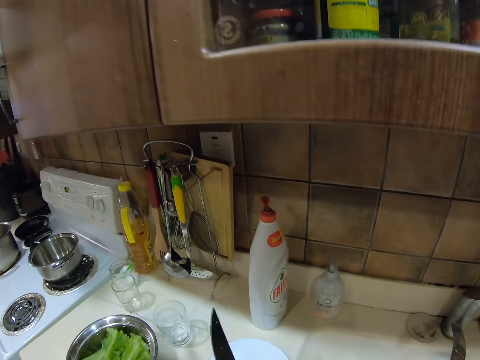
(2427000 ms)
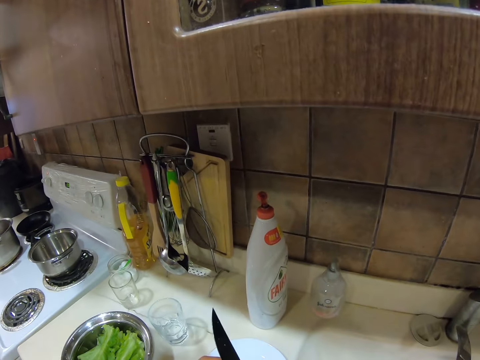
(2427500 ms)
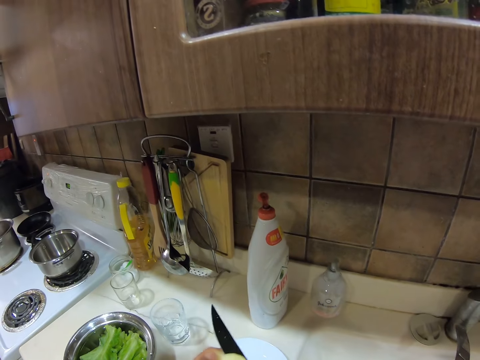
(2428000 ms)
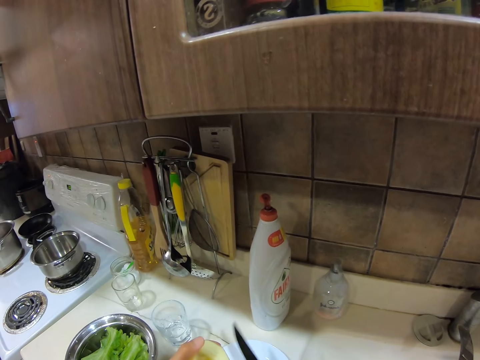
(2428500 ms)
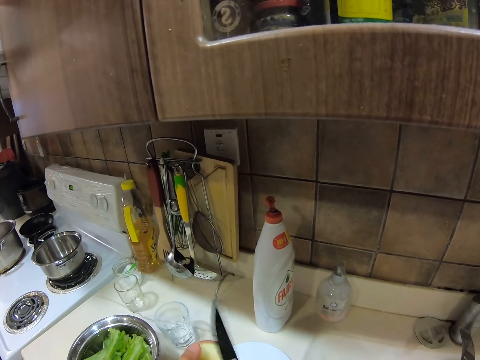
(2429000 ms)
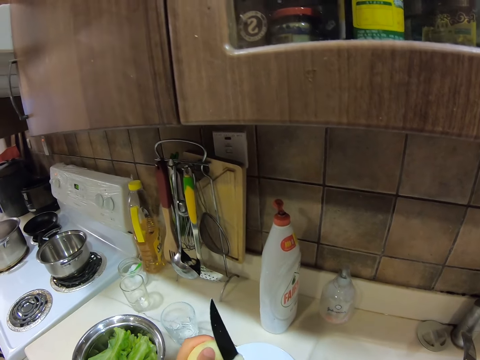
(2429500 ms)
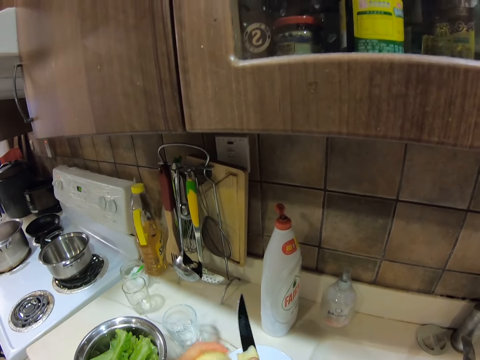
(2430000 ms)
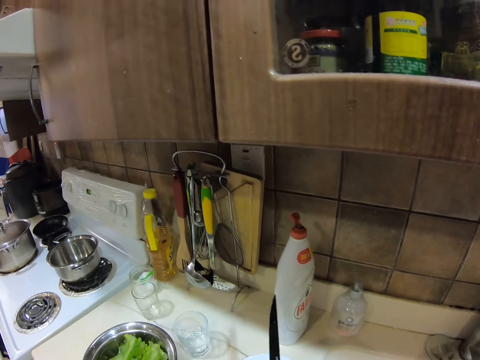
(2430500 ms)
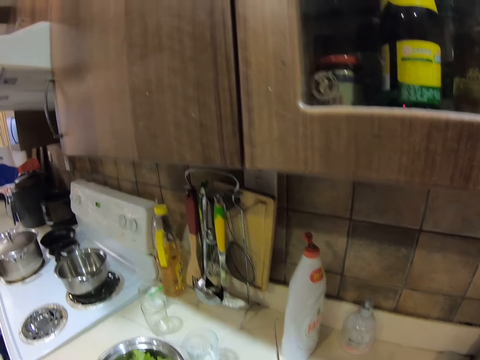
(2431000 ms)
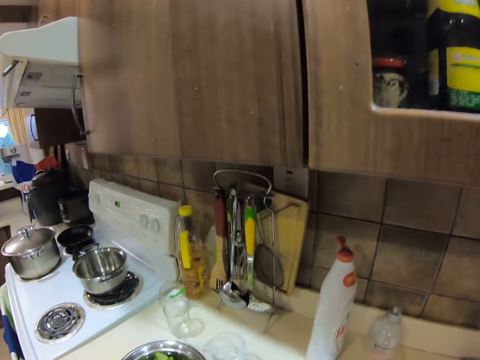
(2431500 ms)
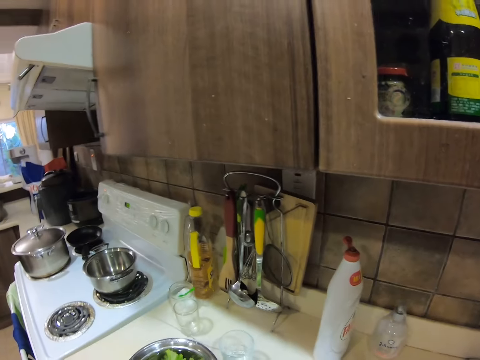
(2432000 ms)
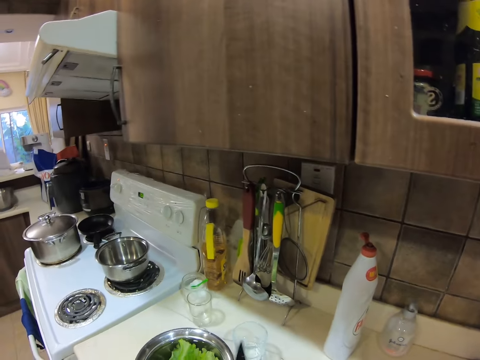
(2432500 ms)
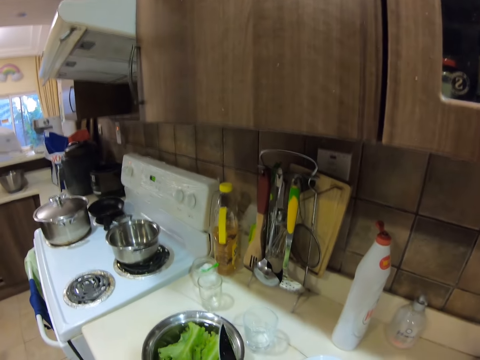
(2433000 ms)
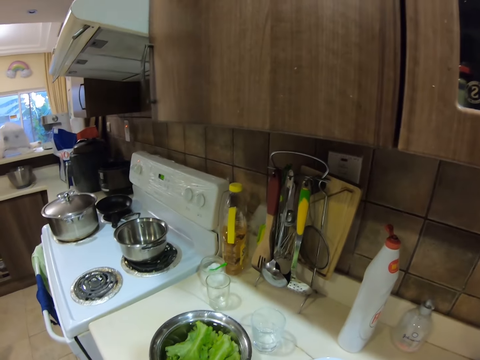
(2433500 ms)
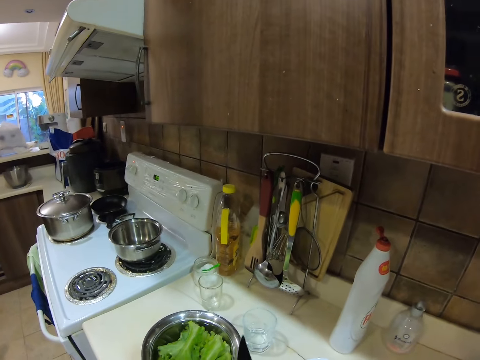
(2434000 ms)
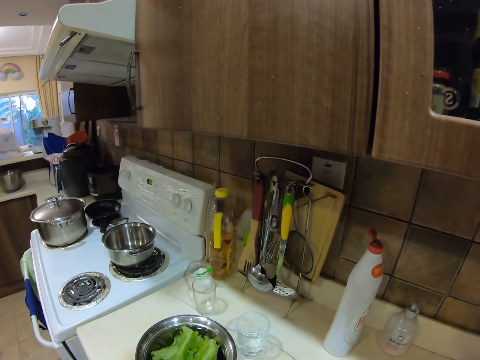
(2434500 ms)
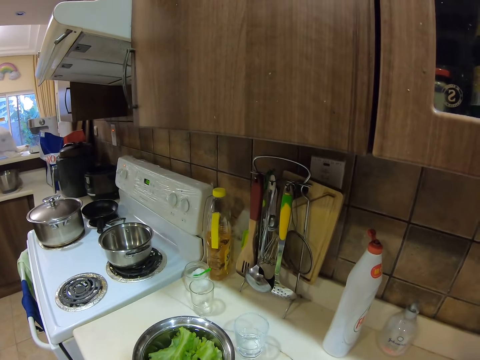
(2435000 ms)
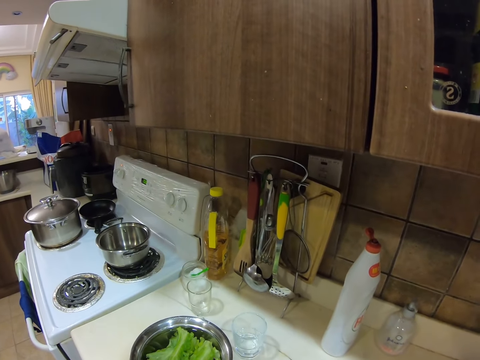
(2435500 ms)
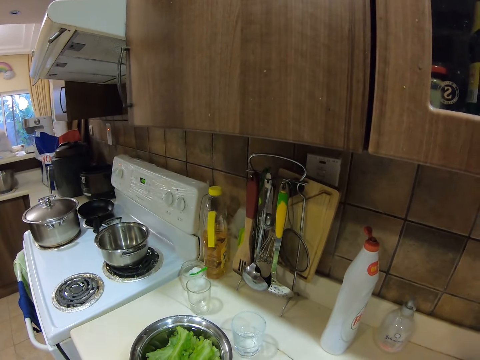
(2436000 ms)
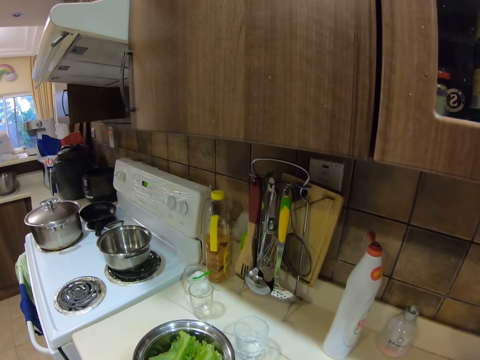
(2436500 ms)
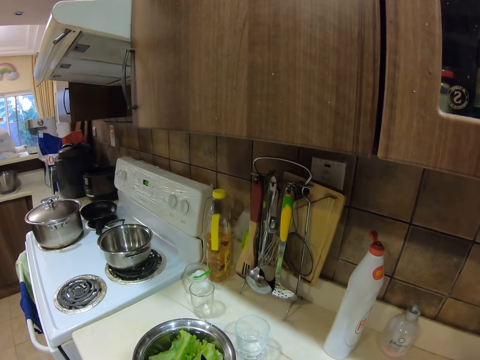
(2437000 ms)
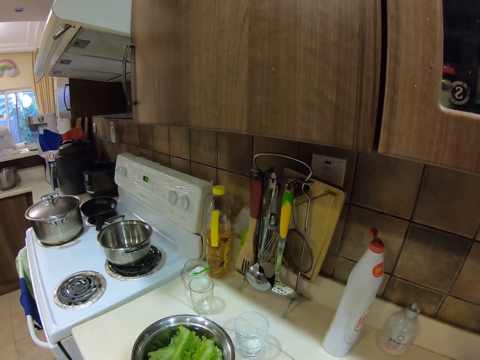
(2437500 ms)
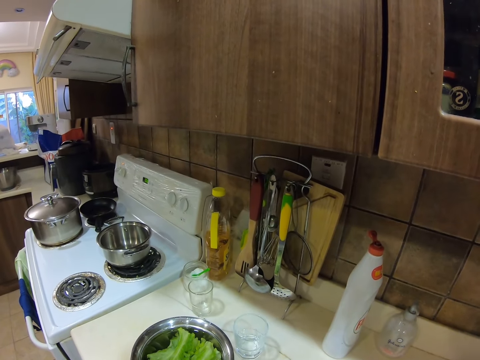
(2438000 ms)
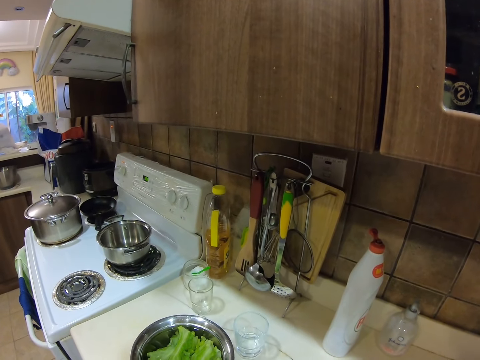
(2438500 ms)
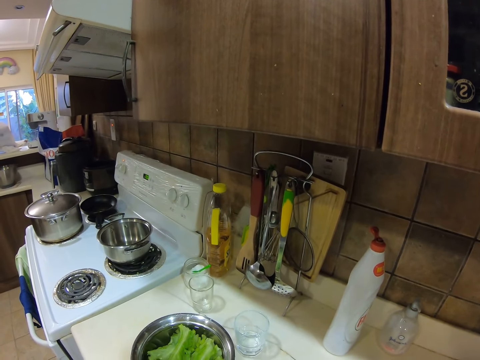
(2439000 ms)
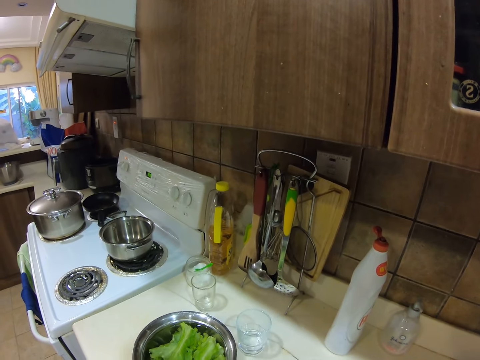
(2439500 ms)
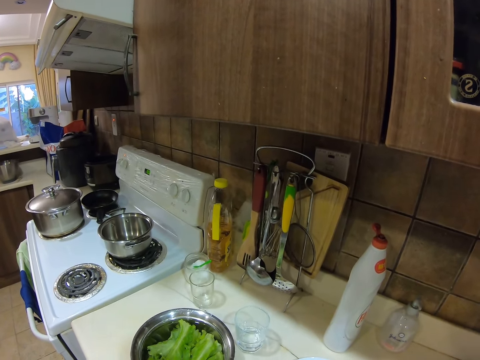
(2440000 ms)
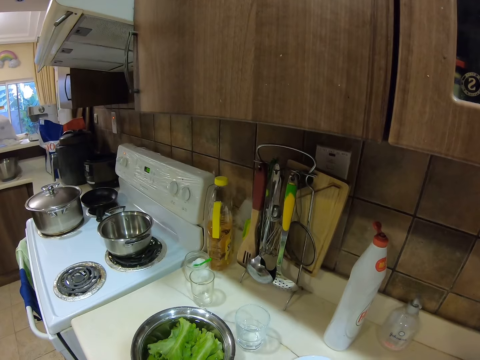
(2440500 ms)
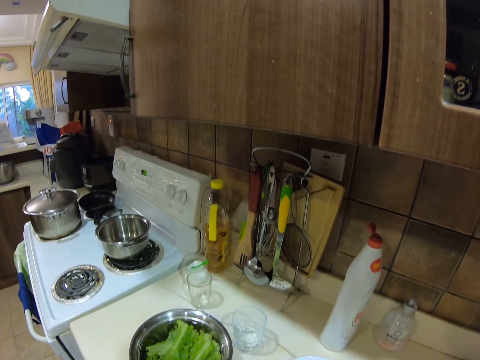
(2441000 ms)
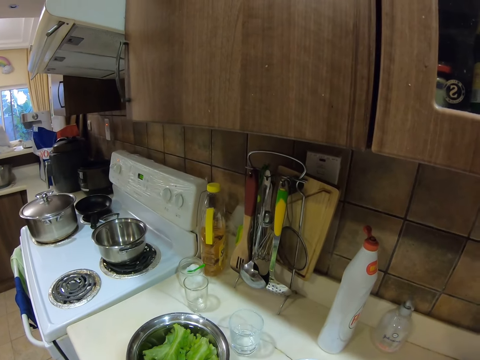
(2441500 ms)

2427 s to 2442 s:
The camera wearer cuts the apple into pieces.

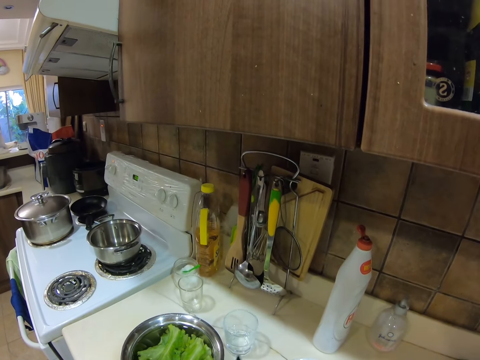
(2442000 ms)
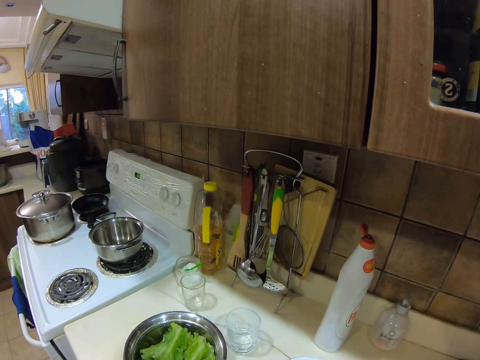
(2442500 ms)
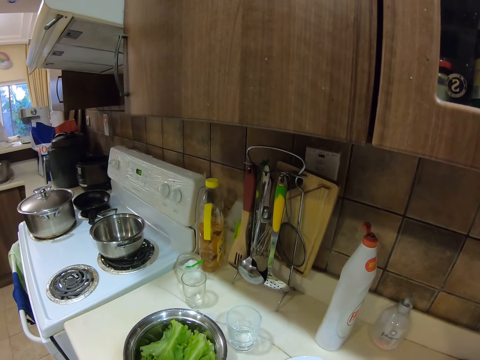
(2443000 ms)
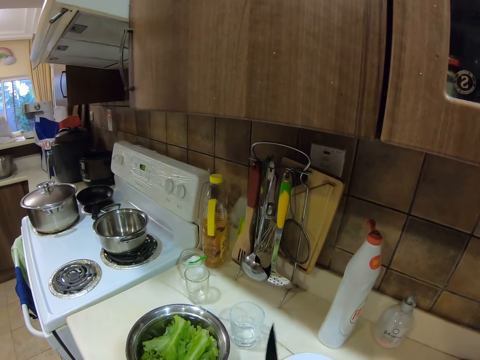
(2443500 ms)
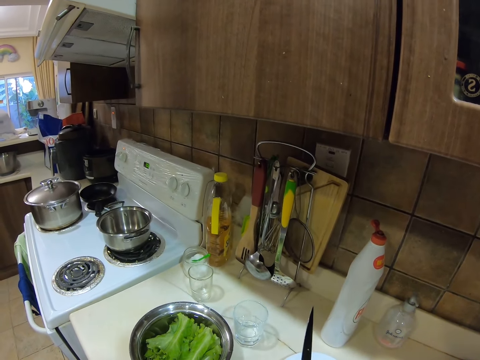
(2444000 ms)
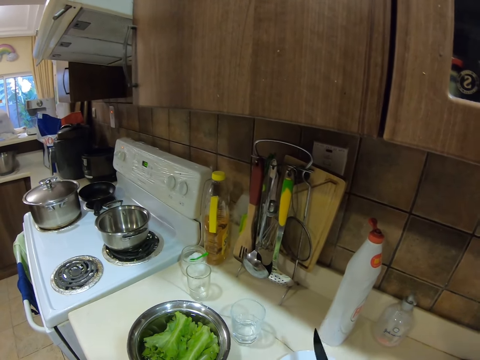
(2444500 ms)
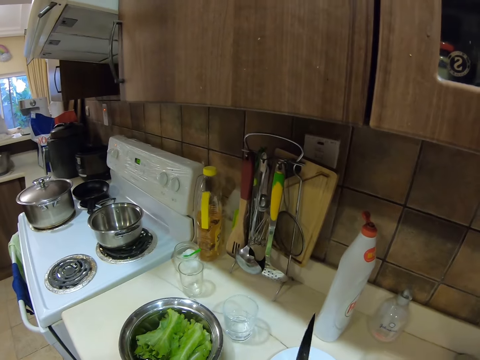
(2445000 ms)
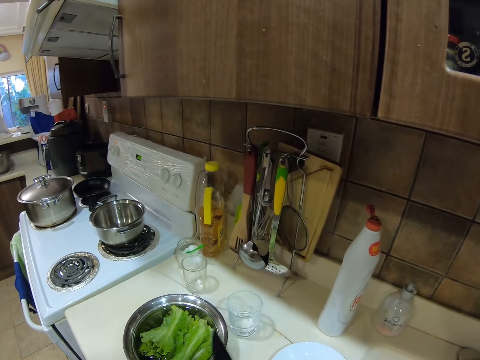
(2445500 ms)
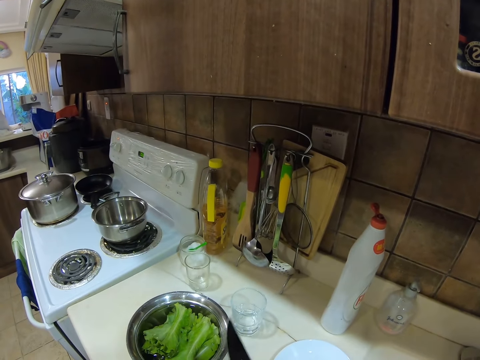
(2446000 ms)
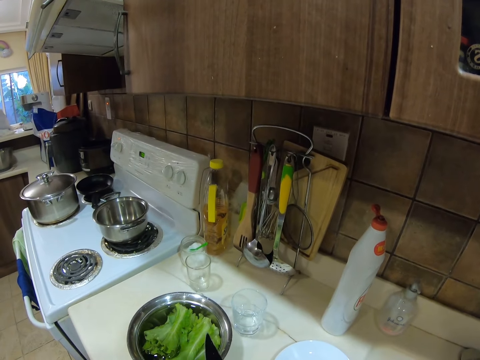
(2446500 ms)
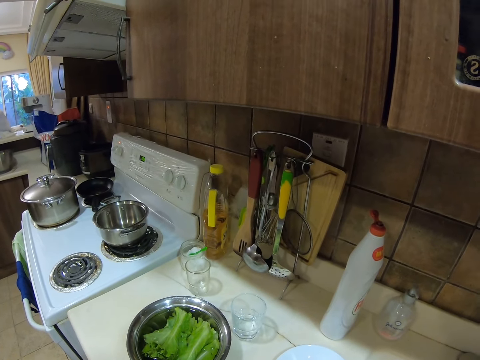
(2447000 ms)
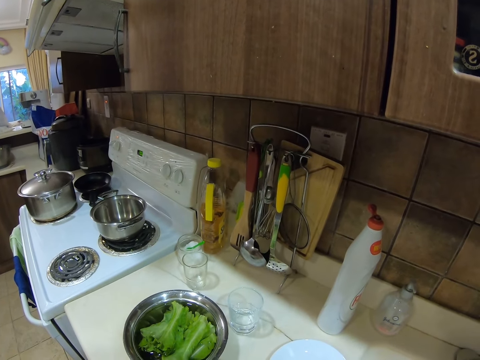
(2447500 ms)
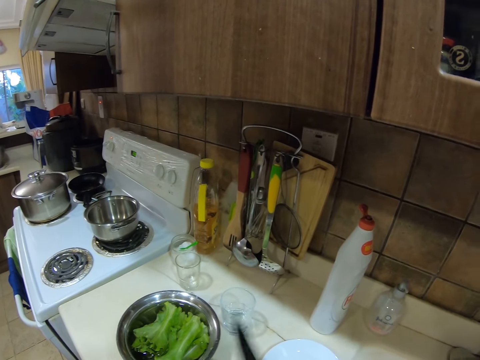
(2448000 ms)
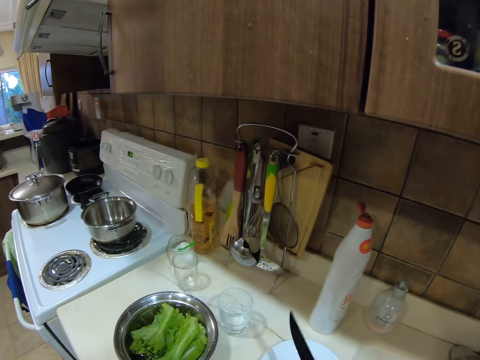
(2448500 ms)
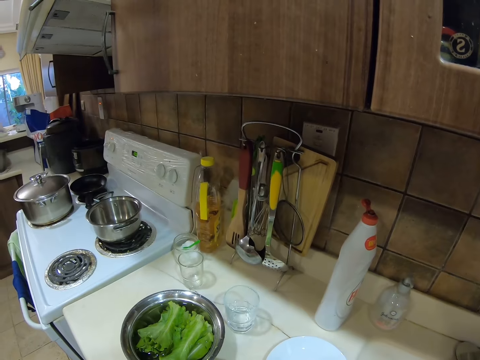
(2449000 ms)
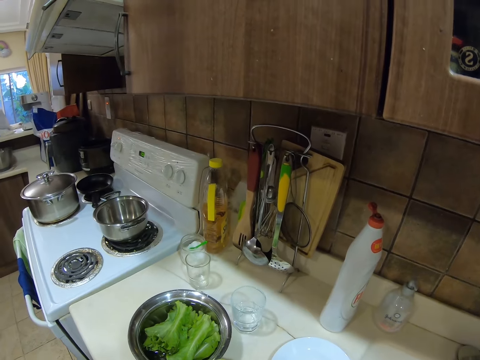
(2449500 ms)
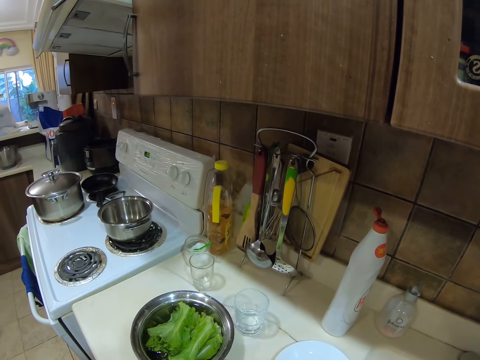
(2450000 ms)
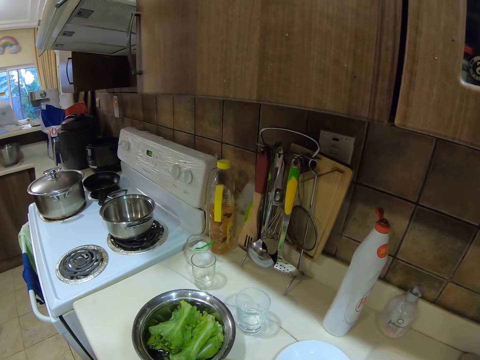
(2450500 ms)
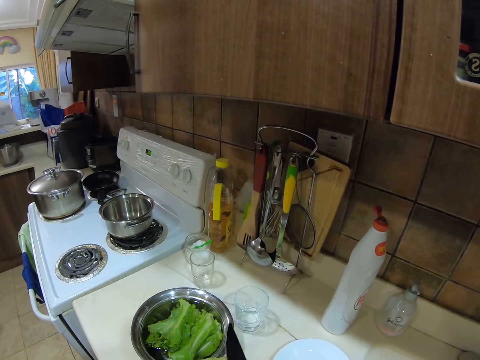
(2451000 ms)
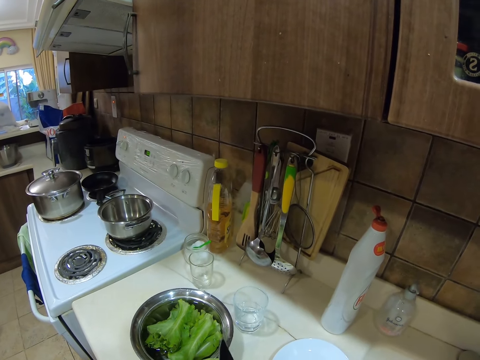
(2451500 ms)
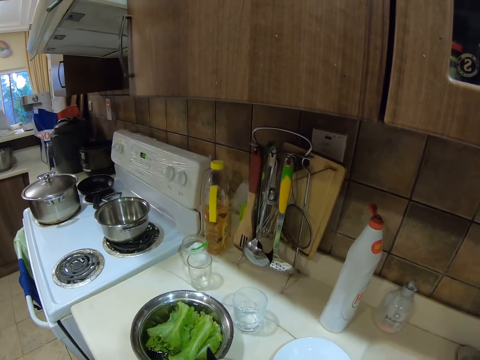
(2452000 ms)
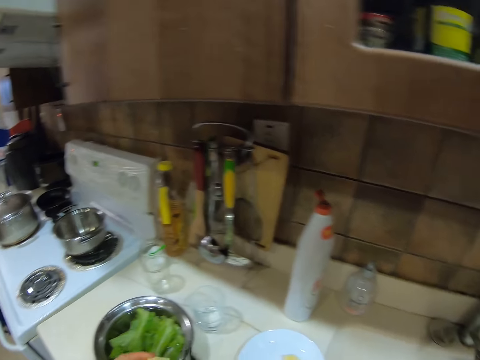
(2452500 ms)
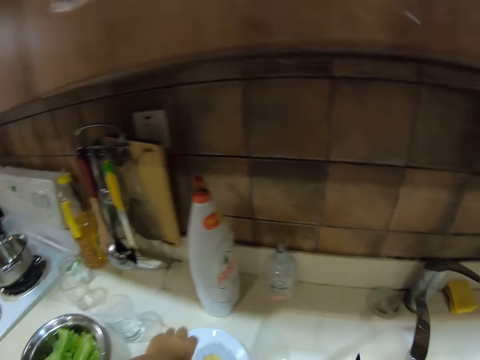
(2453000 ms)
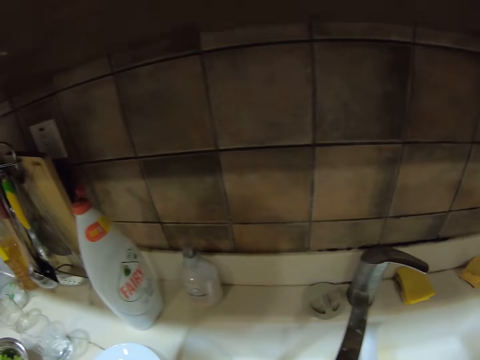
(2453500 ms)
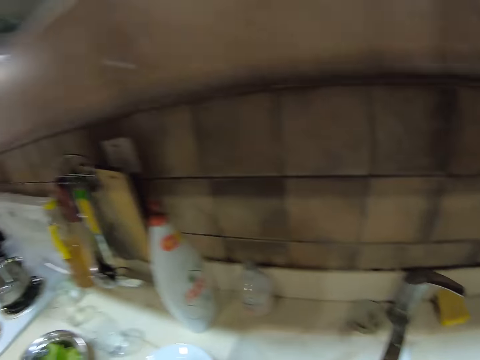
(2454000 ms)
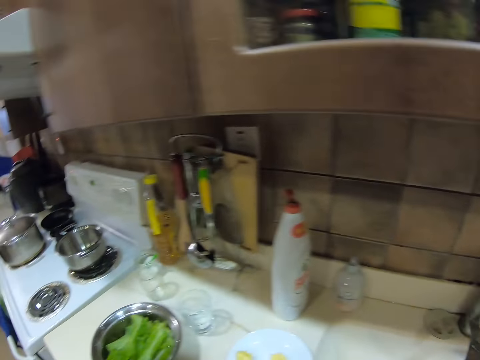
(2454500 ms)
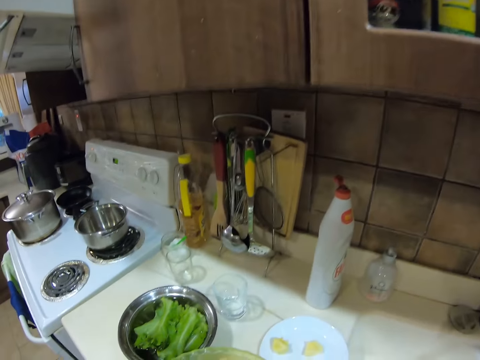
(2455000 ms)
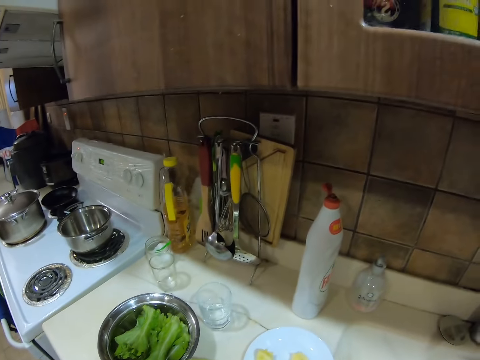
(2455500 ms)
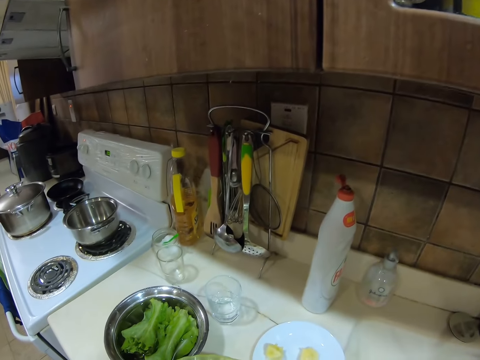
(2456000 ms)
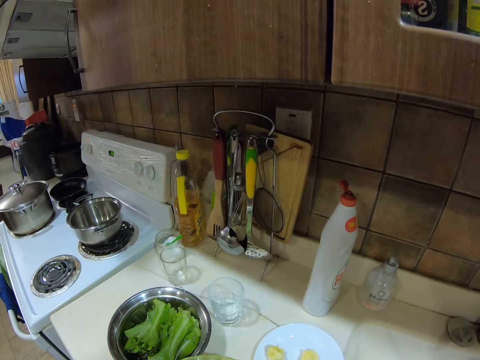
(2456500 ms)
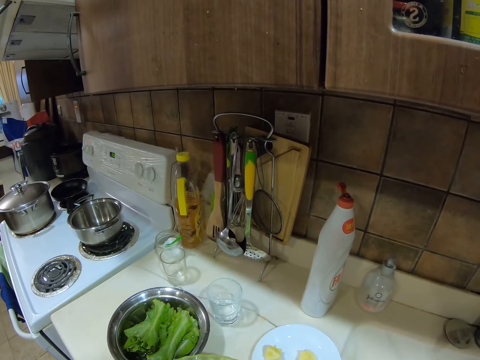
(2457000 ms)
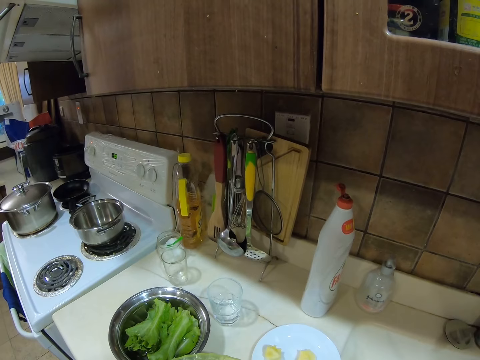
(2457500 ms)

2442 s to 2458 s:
The camera wearer cuts something using a knife. They look around. They cut something using the knife. They look around.
